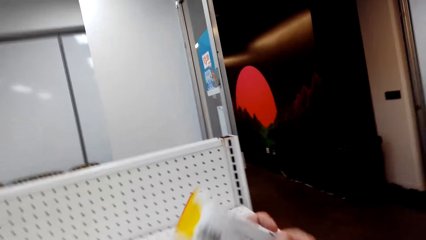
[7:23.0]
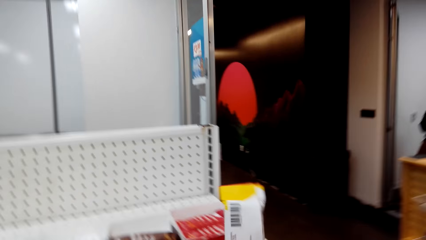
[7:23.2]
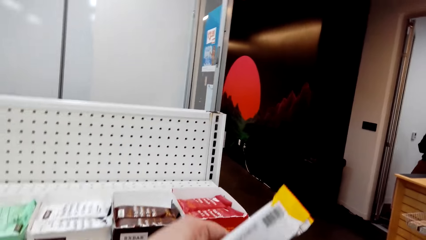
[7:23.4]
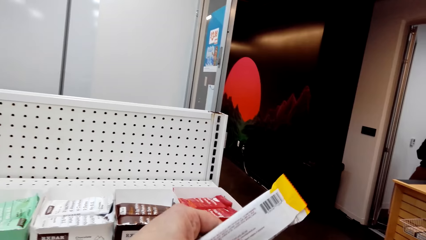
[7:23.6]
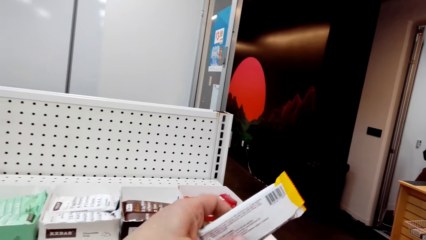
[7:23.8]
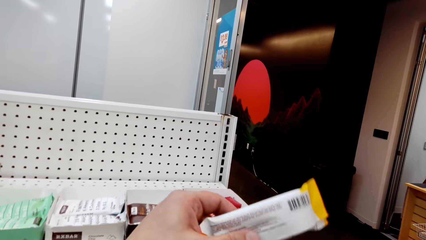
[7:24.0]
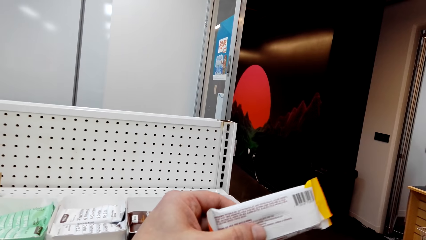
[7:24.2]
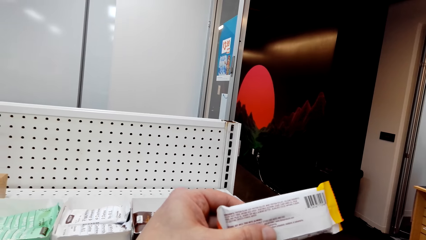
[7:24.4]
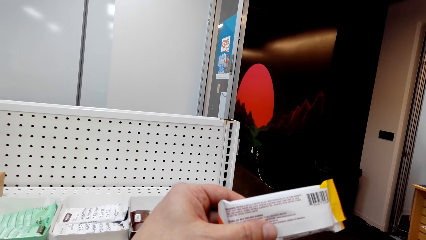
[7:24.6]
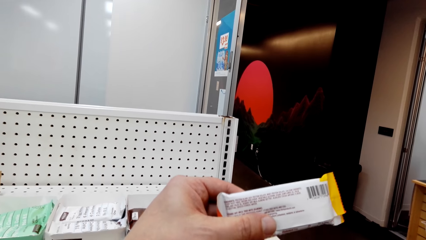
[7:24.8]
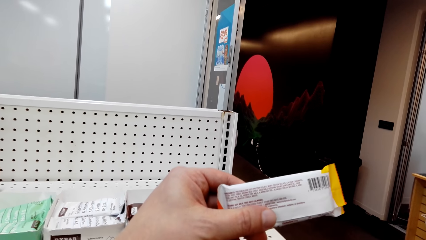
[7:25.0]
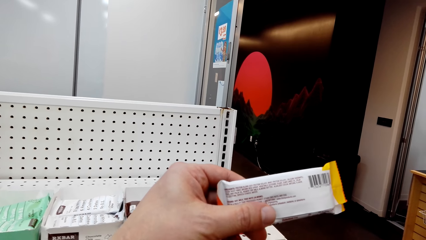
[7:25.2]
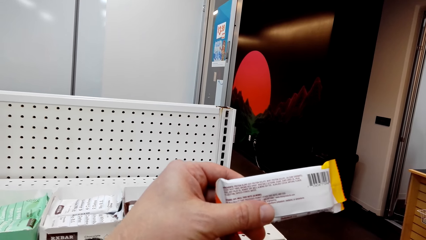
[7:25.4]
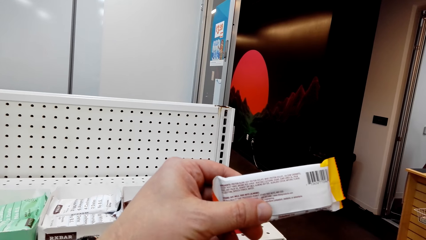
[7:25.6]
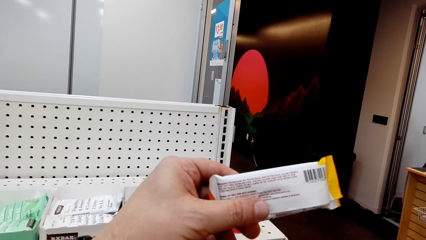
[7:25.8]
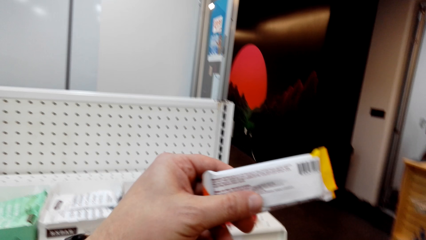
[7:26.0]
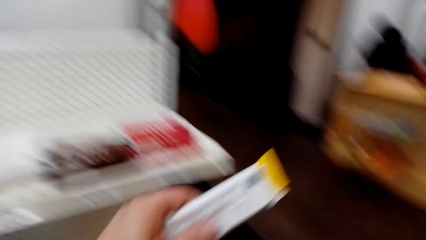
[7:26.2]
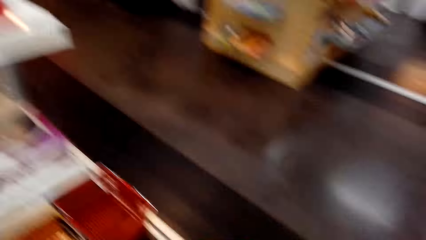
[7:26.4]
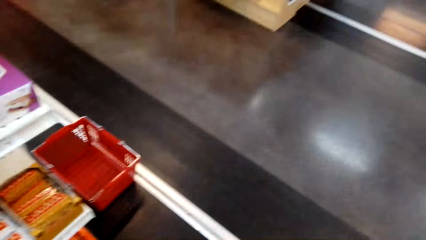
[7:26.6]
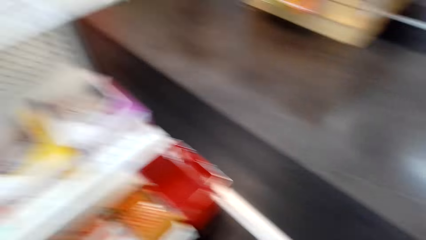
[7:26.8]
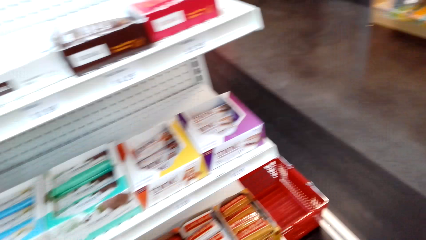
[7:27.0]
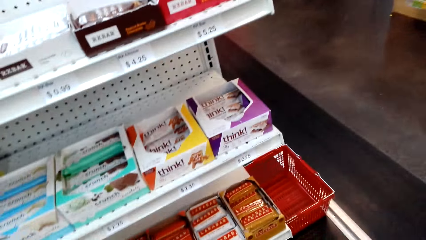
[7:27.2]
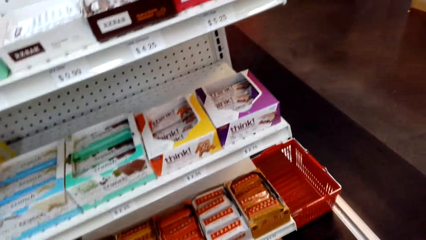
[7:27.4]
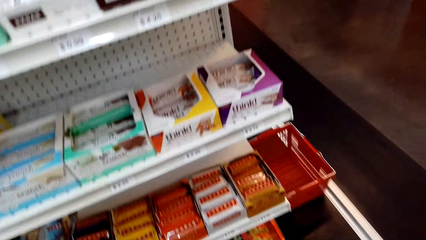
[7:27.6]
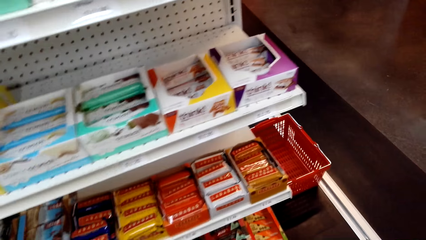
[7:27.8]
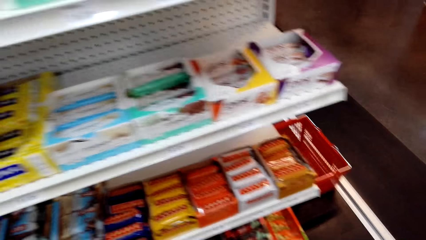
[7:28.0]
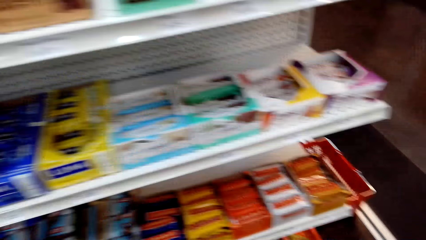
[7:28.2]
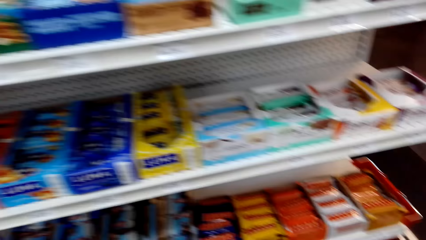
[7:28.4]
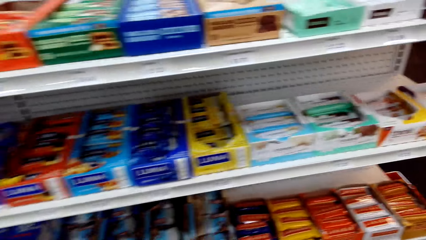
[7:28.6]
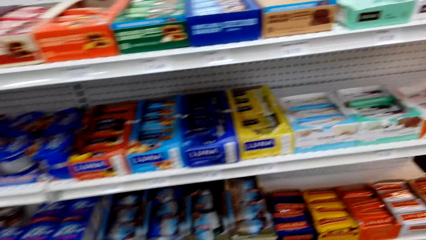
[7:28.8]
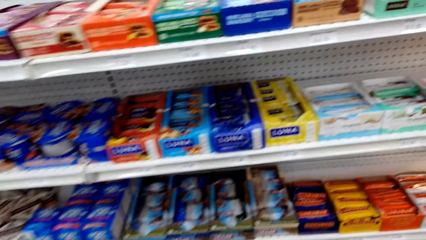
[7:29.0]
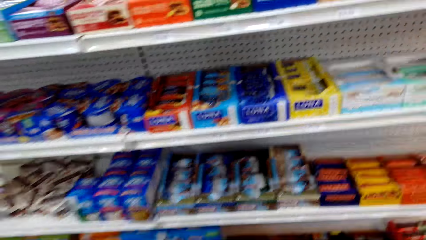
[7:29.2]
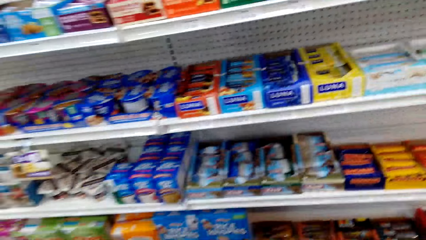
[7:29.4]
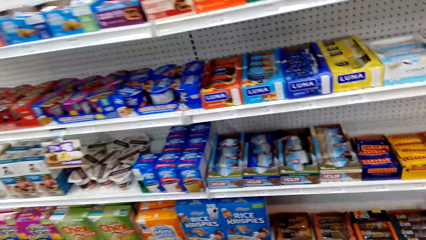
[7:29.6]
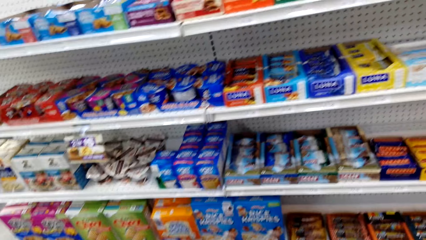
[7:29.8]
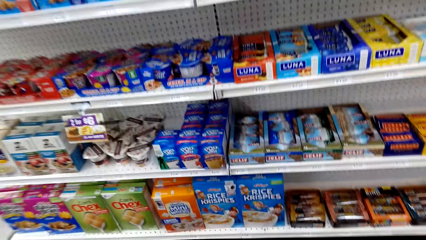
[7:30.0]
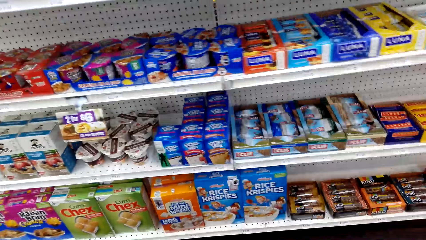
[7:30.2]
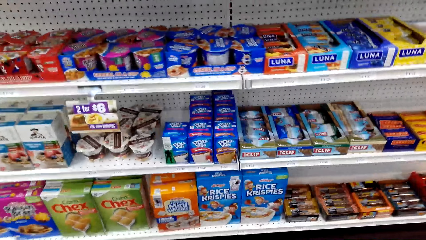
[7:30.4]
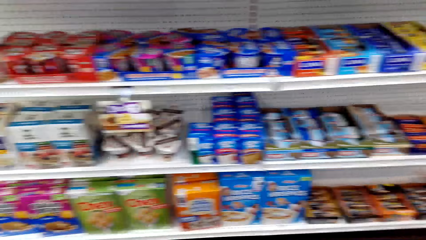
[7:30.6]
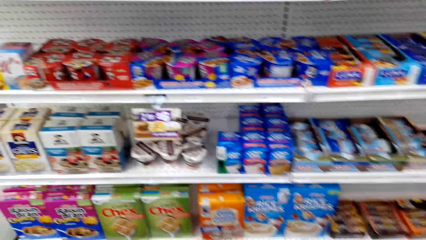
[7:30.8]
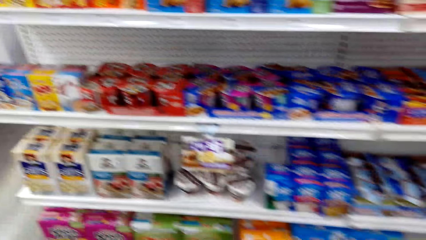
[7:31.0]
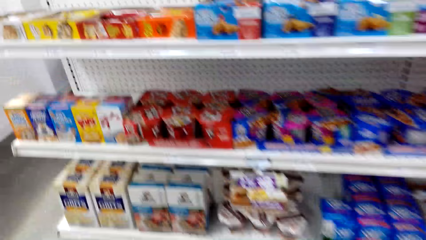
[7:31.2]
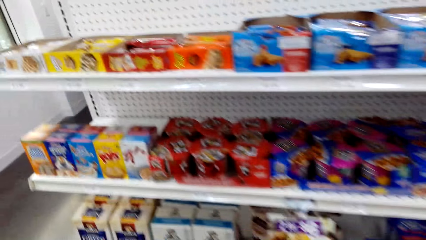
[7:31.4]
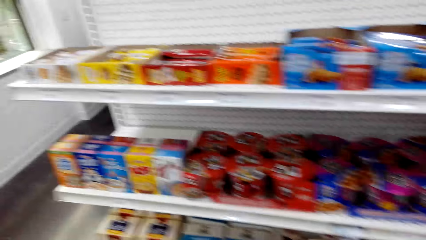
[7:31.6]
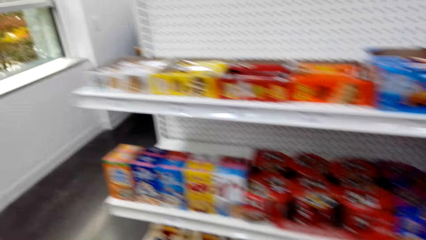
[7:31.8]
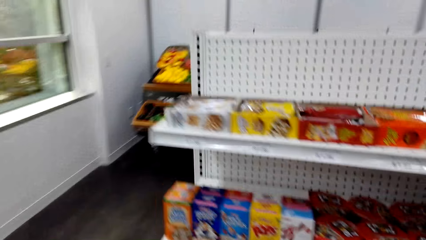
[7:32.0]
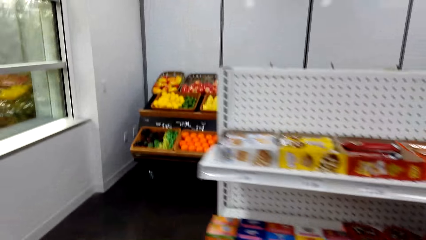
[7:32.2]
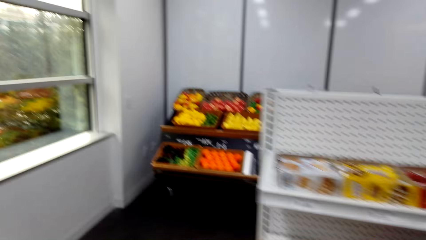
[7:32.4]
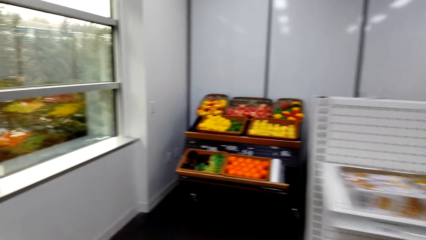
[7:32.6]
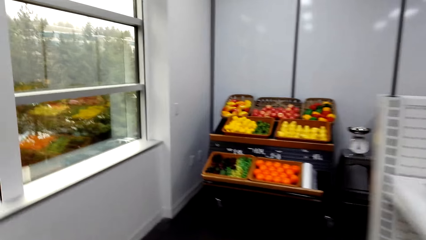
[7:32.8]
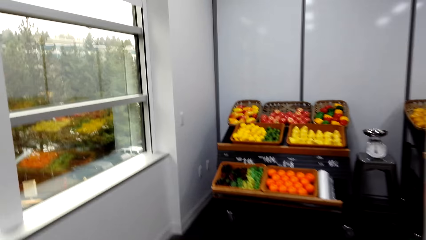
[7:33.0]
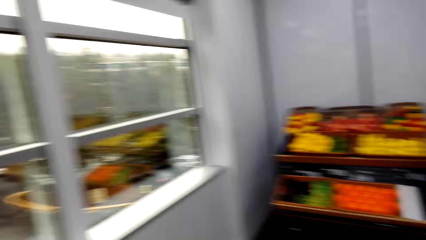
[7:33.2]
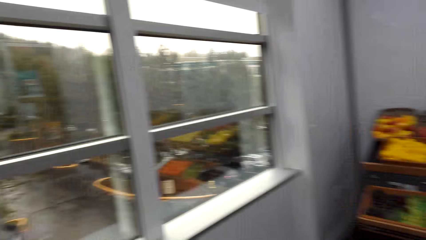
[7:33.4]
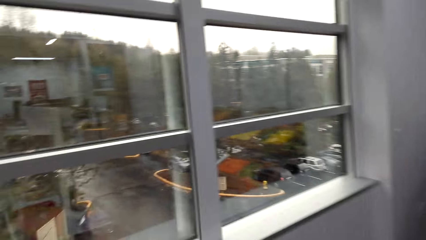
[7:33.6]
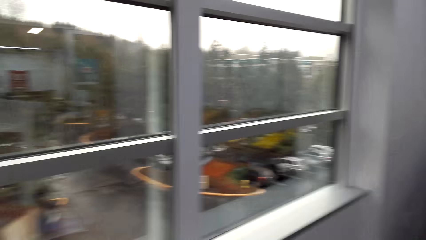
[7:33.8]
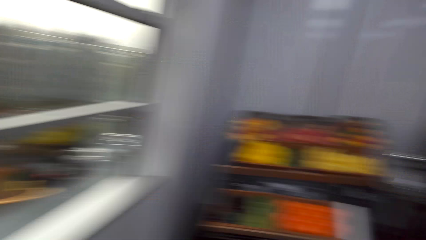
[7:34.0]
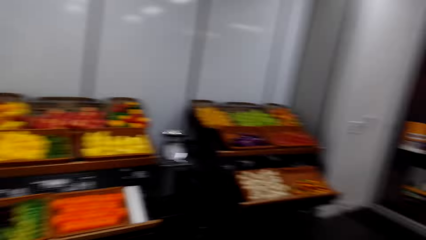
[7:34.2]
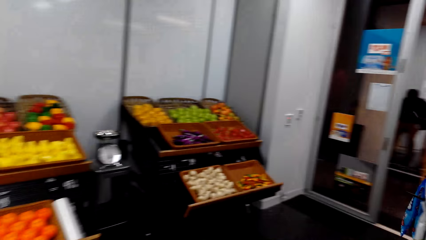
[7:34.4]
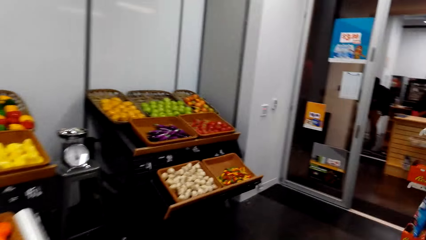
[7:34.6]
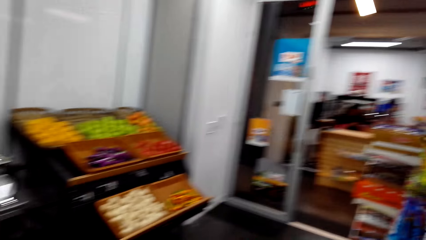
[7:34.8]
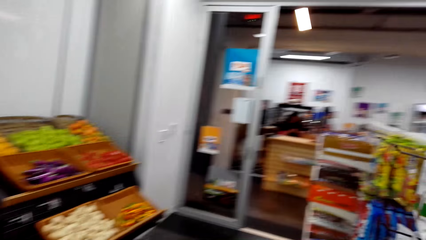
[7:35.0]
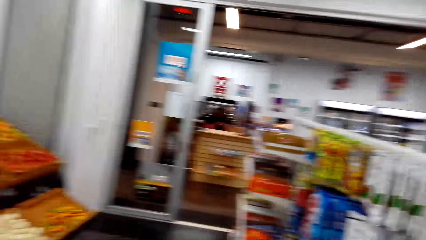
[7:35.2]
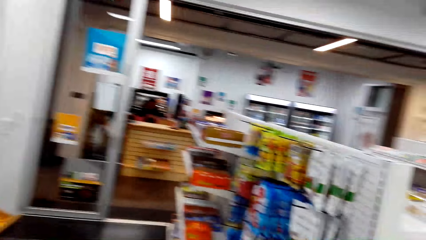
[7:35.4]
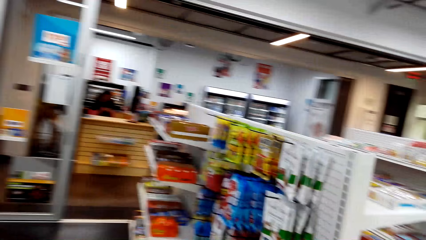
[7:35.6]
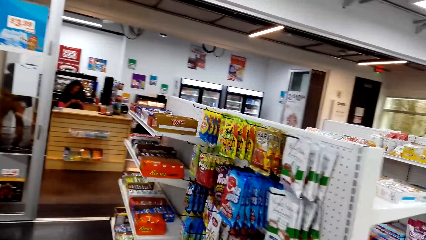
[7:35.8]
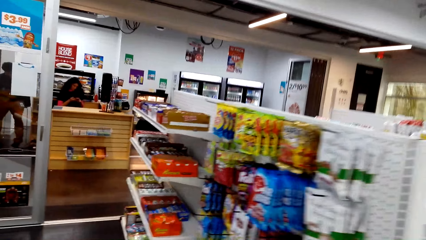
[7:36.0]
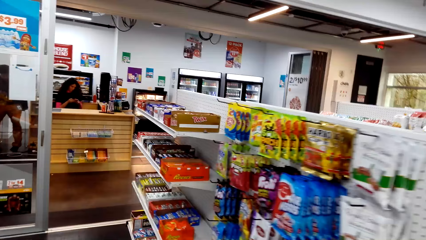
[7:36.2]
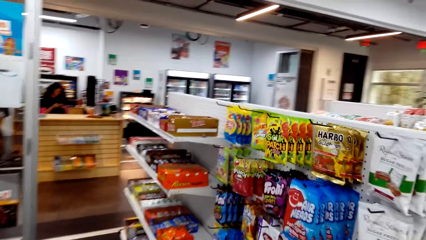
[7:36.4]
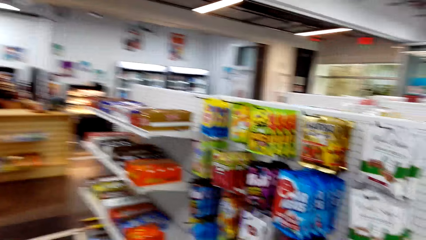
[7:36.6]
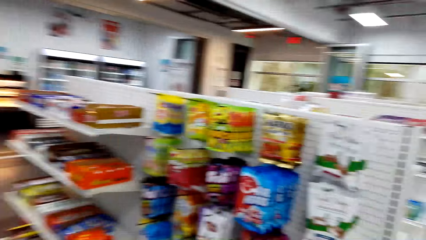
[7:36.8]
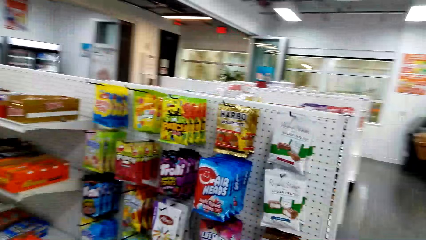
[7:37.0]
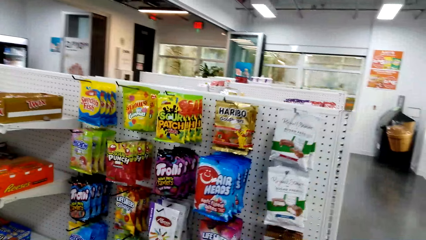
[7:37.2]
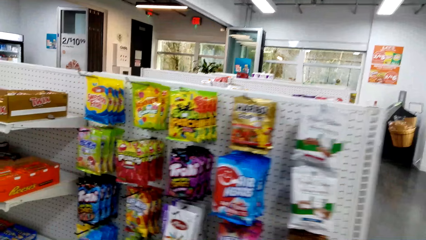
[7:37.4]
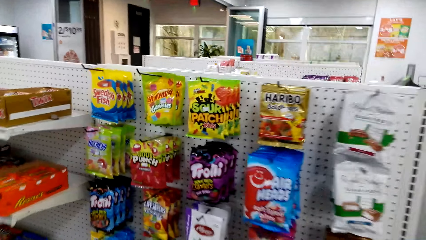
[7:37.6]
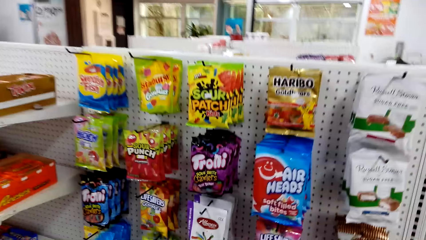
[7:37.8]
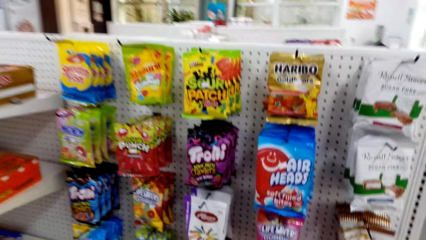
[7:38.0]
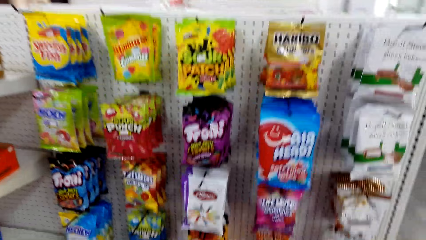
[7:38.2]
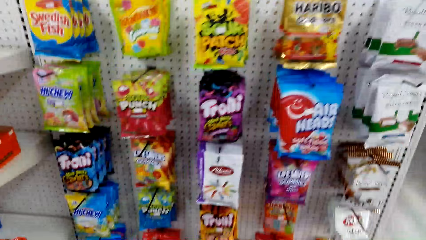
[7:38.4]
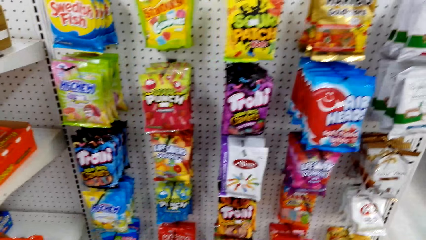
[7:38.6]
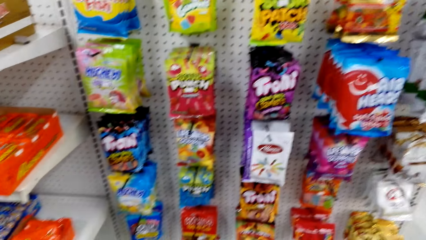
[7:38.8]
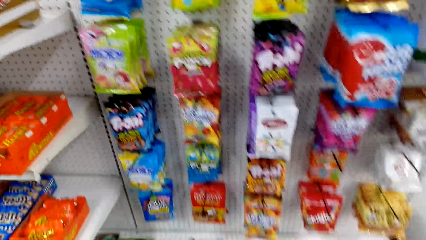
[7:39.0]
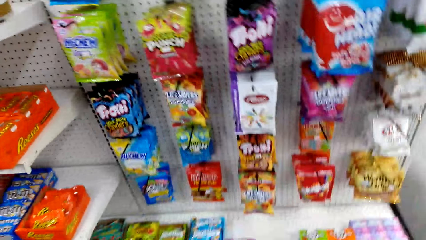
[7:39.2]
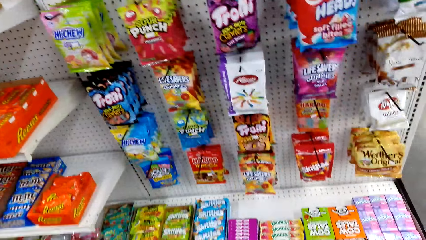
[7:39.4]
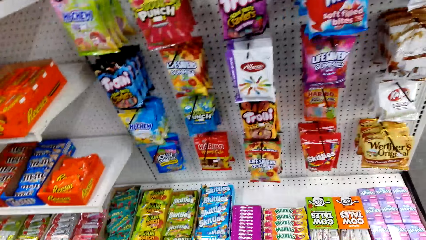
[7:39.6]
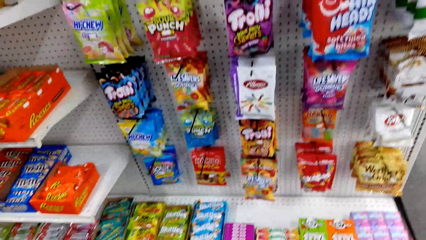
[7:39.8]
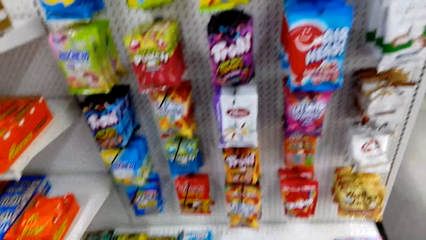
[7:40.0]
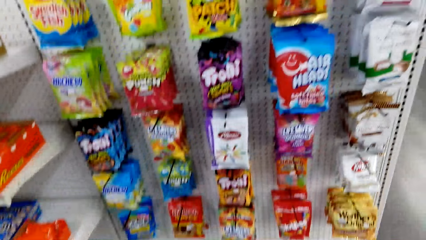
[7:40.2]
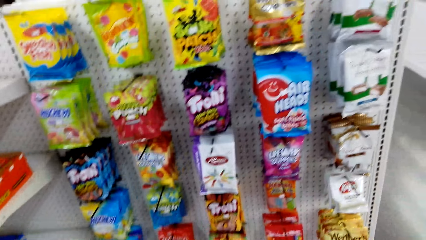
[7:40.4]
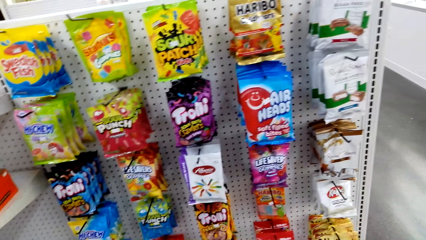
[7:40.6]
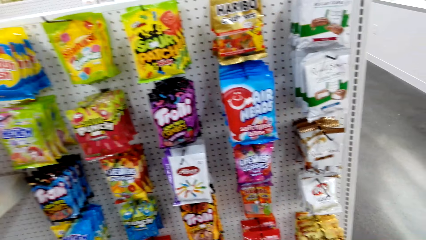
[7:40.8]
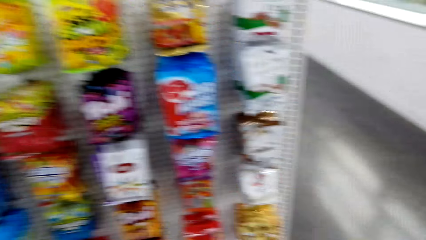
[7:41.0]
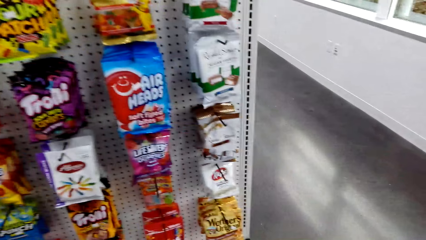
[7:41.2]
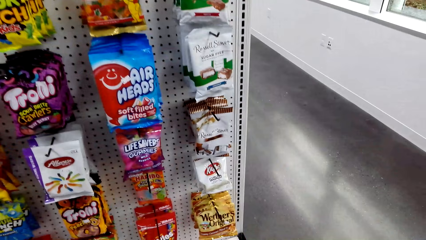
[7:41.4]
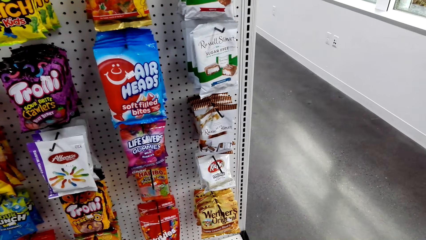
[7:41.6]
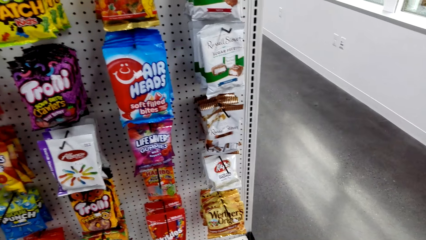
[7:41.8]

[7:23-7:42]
The camera wearer places something in the basket trolley. They hold something. They read through the chocolate wrapper. They put the chocolate in the basket trolley. They move around the supermarket. They look at the items on the shelves.
